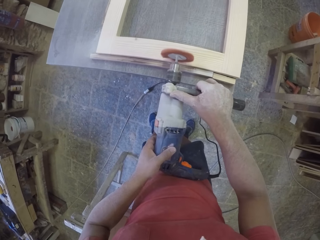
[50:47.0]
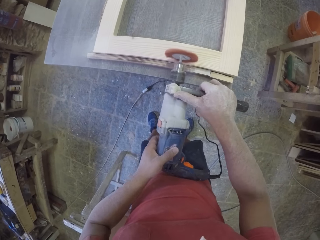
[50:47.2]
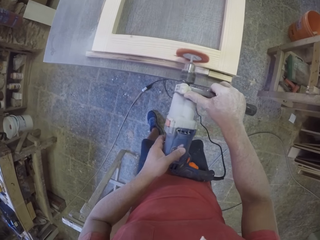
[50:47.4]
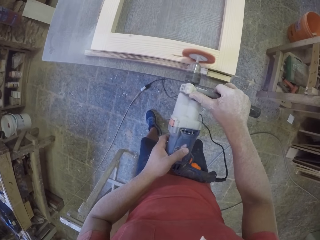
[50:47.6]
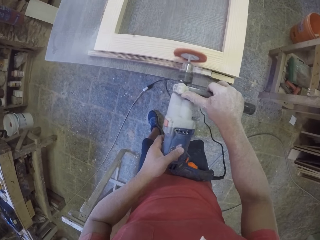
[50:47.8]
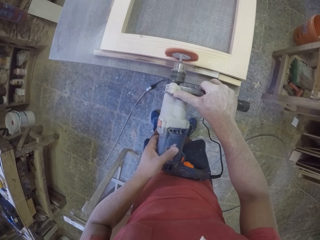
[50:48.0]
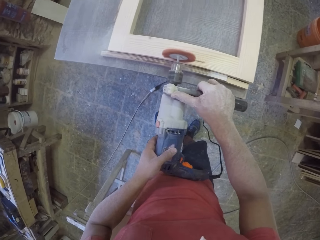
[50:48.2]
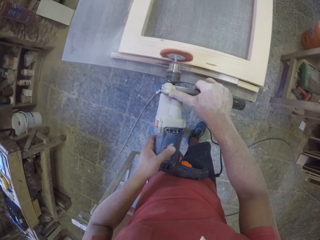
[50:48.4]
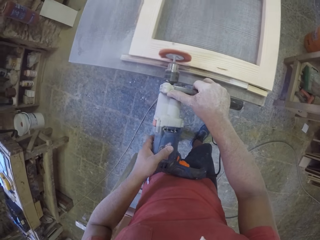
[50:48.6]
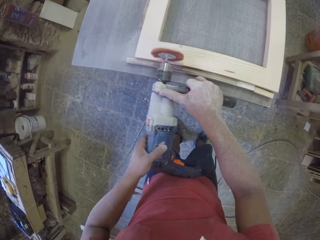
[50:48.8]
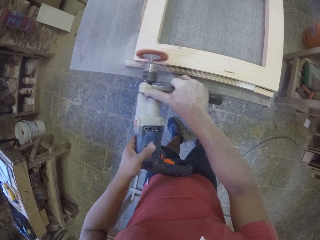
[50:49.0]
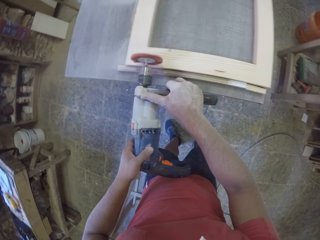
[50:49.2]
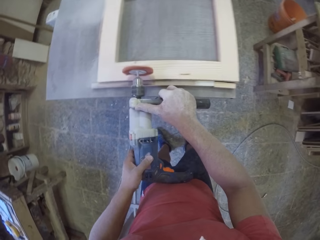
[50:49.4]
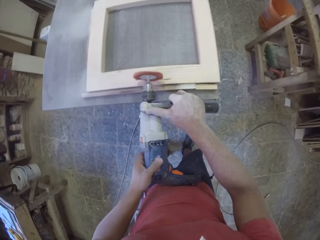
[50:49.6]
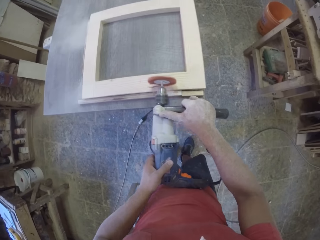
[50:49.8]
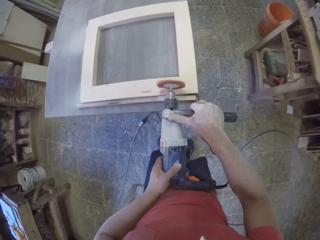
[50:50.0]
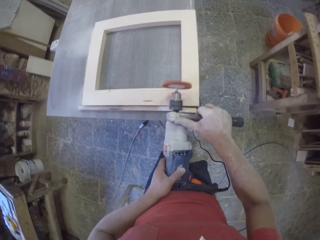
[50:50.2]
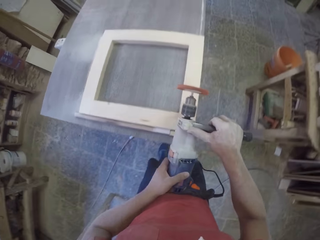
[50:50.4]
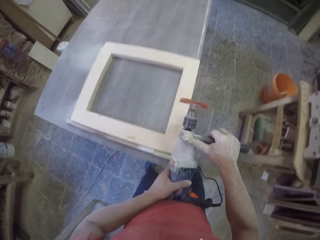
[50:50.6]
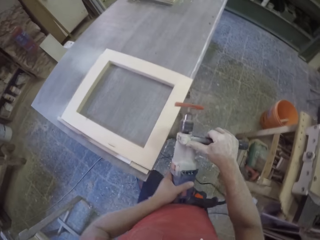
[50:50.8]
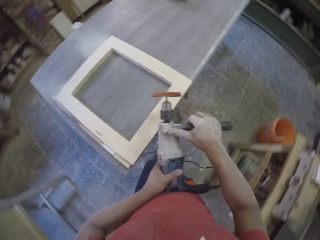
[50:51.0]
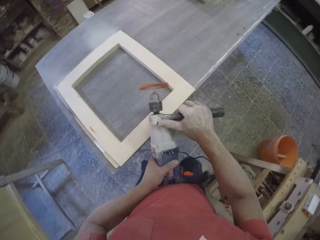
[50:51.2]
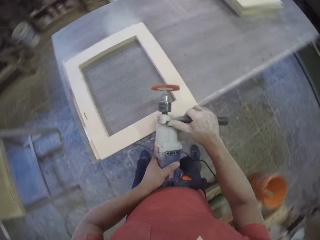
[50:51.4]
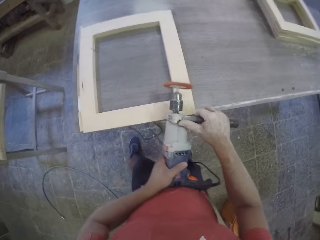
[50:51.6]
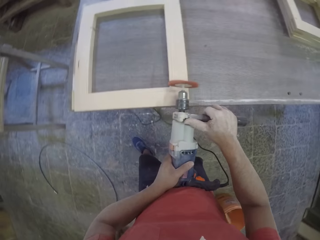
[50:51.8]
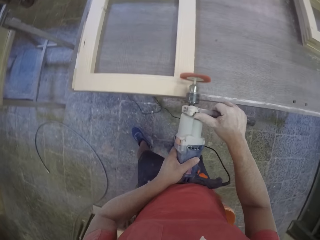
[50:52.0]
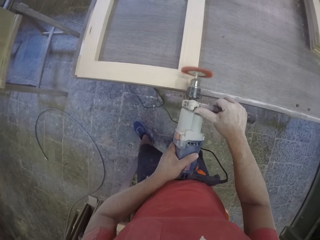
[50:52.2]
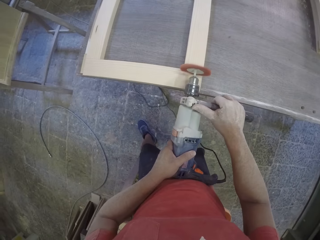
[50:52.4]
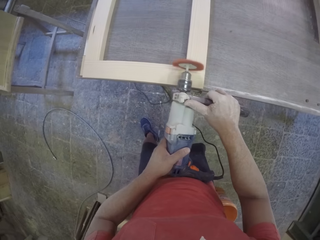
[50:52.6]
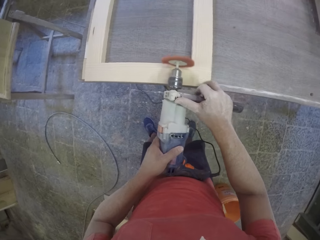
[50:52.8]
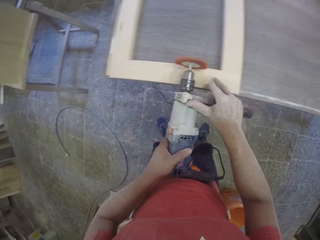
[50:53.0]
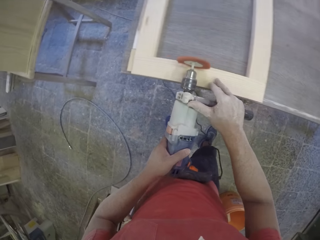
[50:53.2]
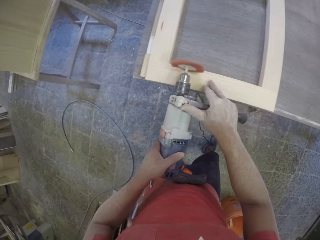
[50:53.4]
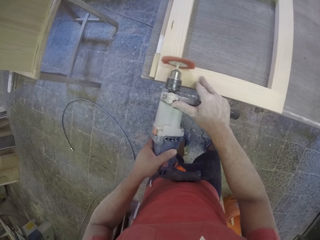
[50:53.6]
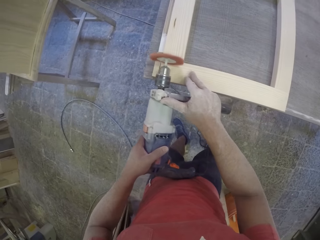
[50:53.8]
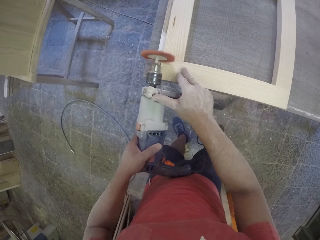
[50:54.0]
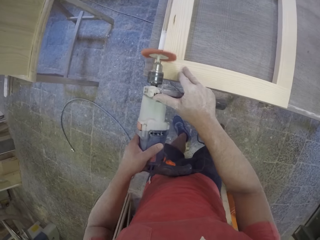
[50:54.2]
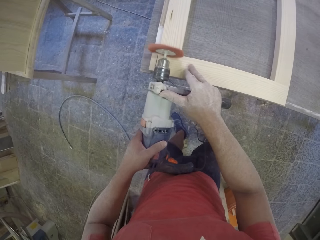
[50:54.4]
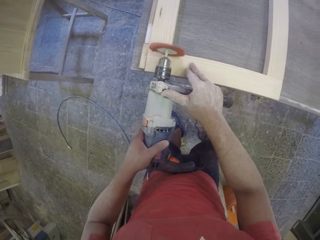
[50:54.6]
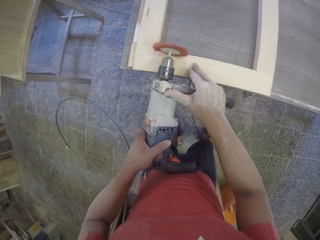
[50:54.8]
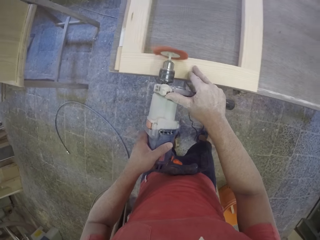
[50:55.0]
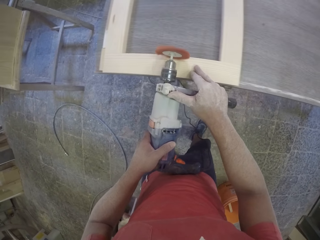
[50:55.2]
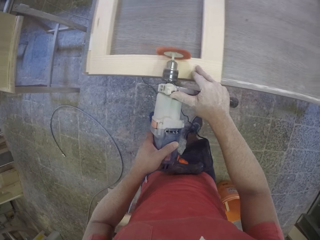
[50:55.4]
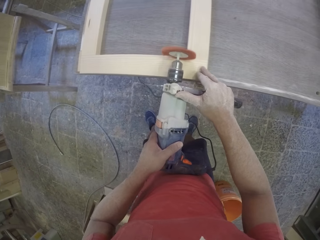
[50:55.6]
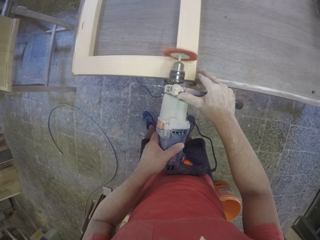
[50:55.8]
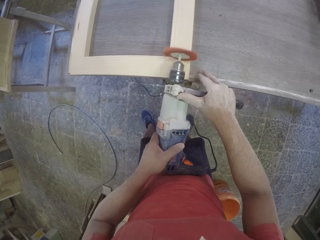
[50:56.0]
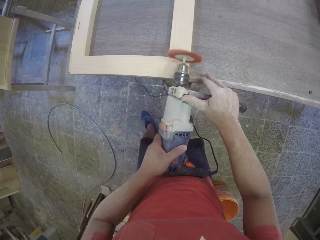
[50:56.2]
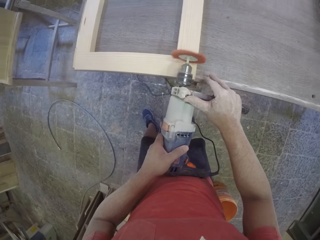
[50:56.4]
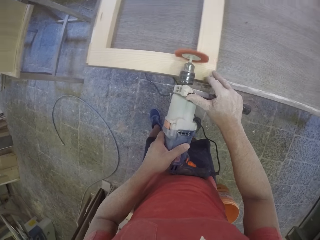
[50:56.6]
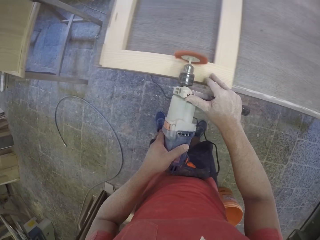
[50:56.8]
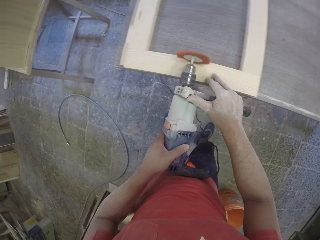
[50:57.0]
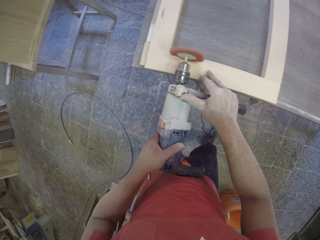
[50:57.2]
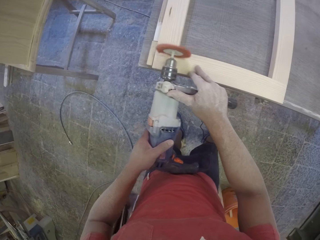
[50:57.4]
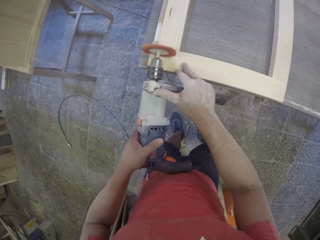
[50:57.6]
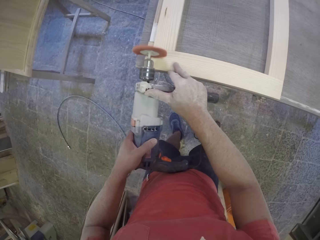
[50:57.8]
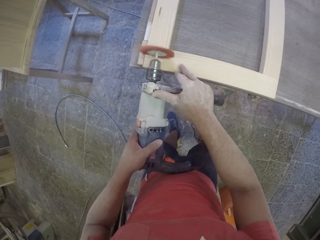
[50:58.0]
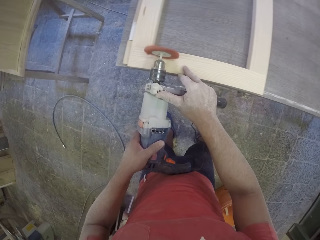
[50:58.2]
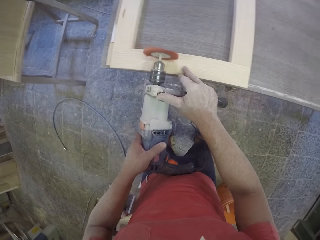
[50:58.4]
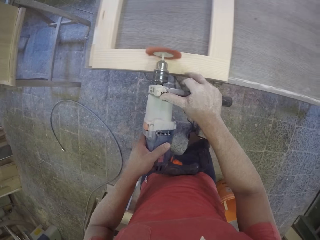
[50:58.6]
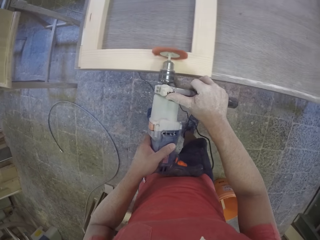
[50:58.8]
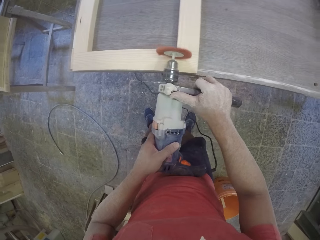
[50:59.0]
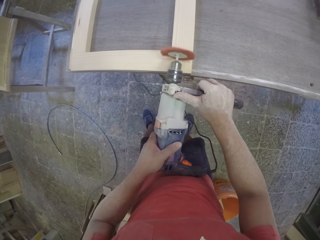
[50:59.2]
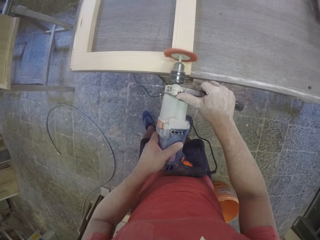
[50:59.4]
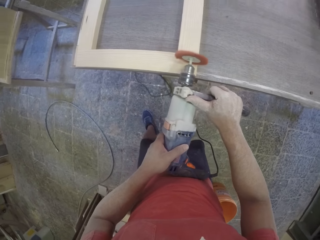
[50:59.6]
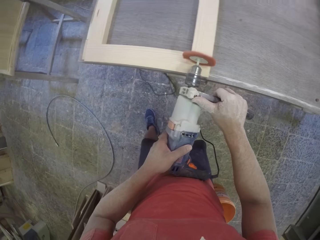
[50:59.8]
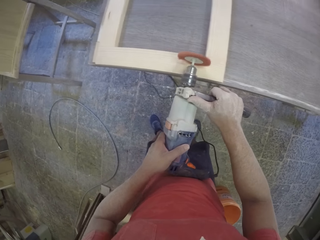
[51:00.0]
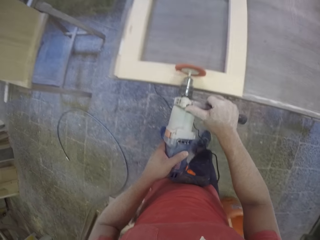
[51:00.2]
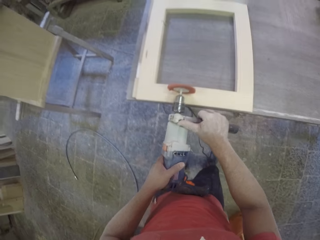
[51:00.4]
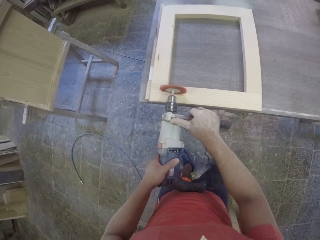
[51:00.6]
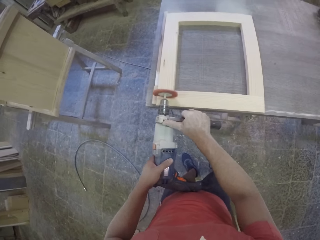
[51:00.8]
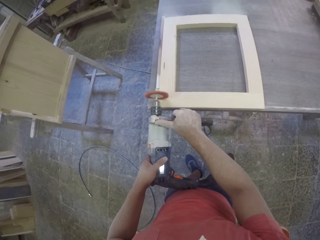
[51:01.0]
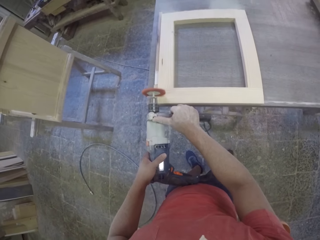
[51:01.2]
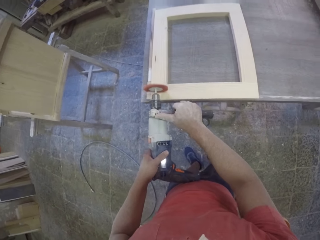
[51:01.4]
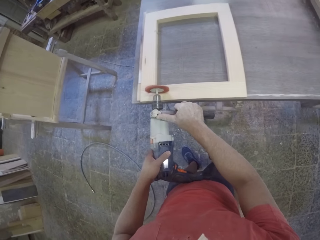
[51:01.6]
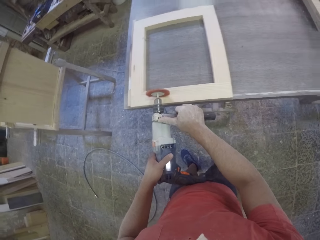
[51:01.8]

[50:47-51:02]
The camera wearer puts lines in the wood.

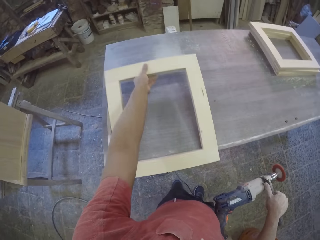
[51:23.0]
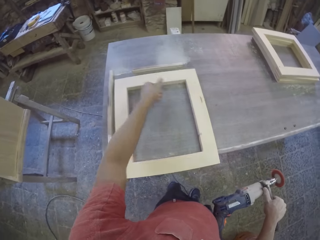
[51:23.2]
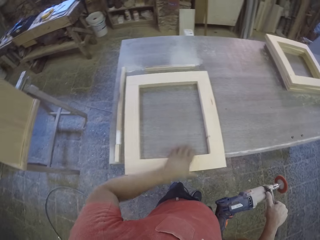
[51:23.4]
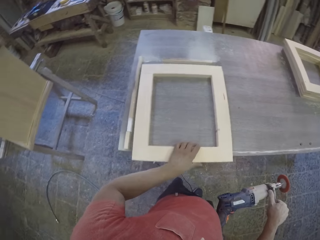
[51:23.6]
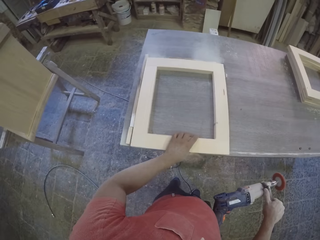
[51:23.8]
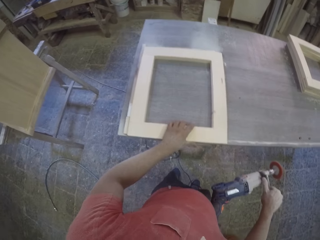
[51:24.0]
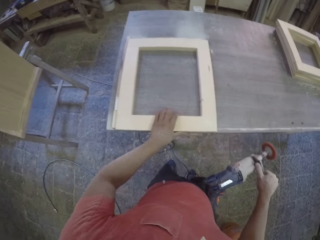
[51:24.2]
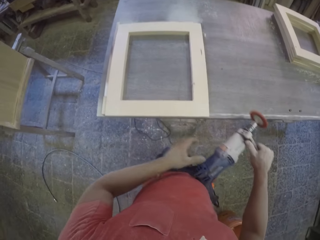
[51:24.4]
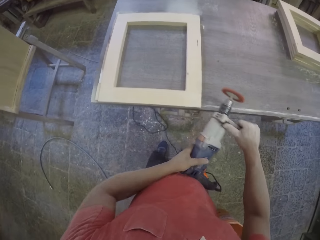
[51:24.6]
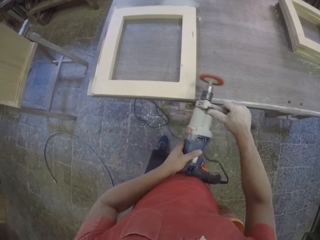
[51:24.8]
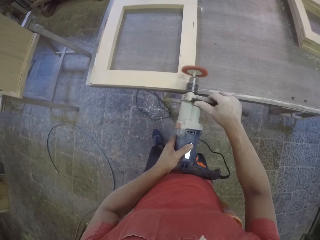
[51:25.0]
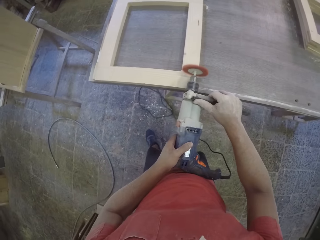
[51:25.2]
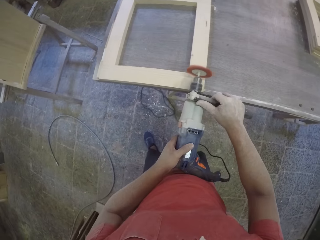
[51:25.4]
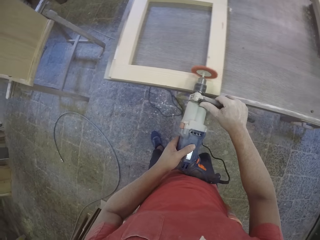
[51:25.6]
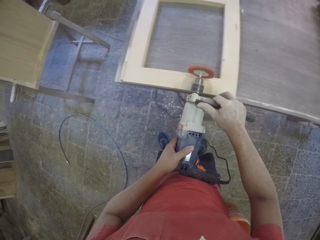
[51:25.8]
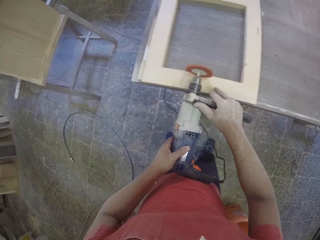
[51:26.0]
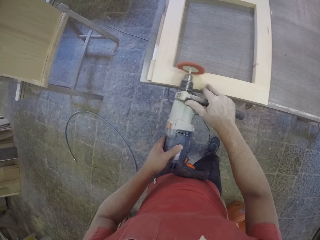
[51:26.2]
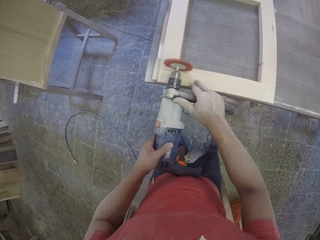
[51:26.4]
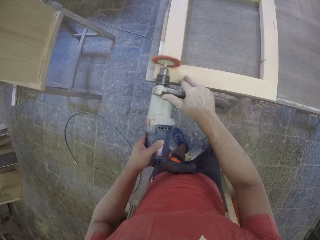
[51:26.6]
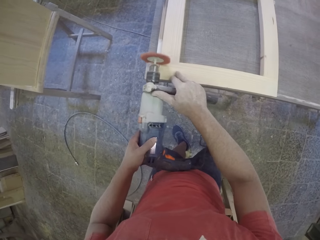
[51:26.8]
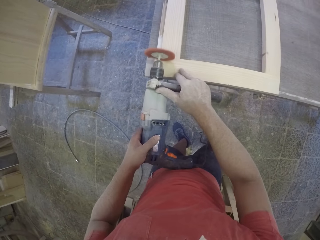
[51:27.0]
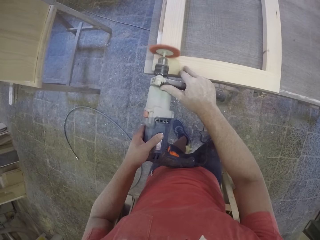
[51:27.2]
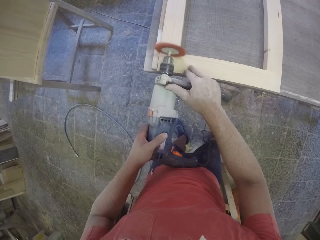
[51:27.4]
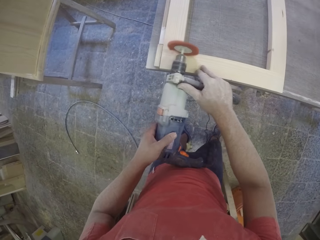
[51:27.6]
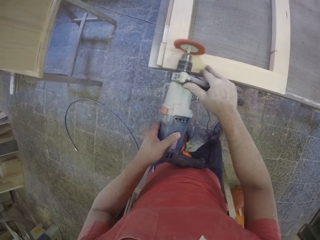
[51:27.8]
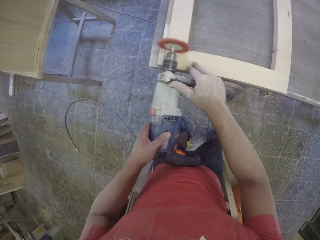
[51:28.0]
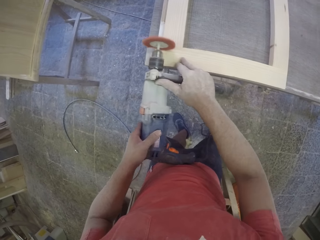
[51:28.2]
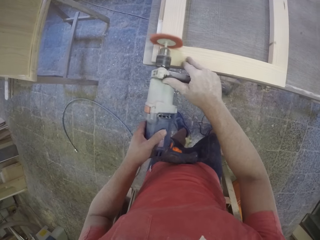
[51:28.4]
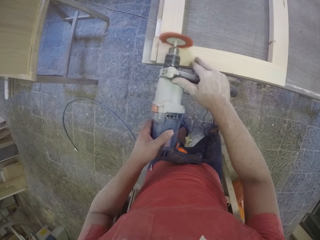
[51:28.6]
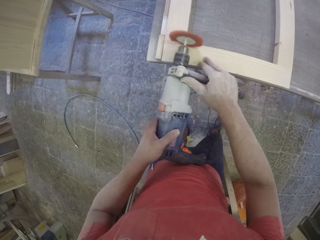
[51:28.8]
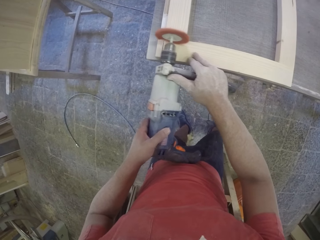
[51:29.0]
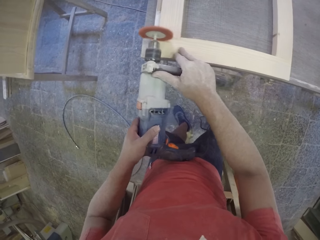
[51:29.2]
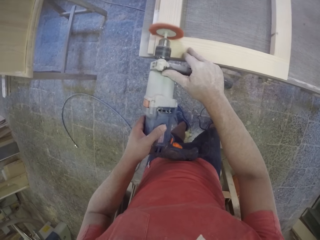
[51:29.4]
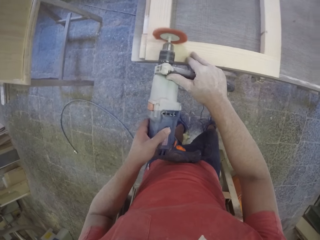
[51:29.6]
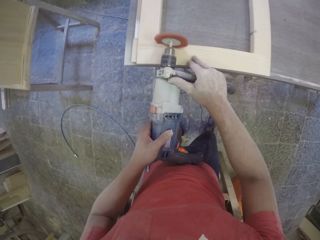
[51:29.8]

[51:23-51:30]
The camera wearer is turning the wood frame on the other side.
